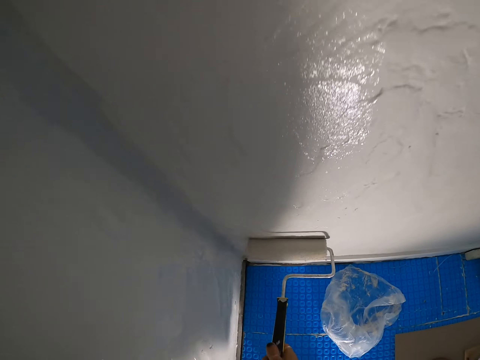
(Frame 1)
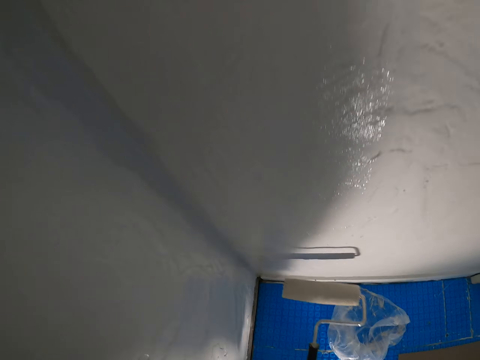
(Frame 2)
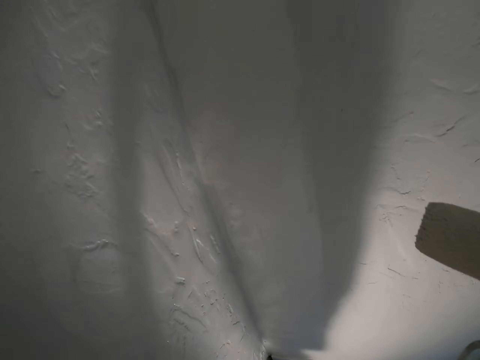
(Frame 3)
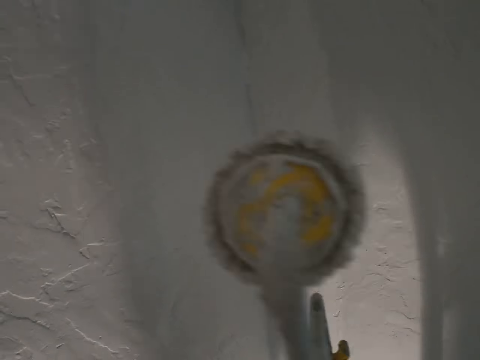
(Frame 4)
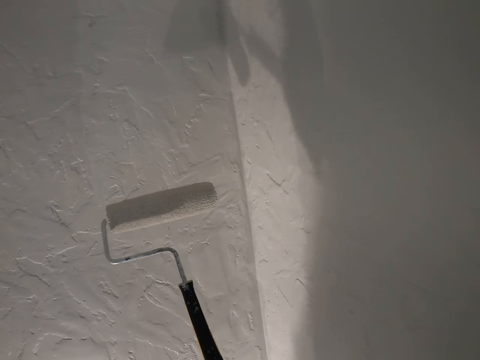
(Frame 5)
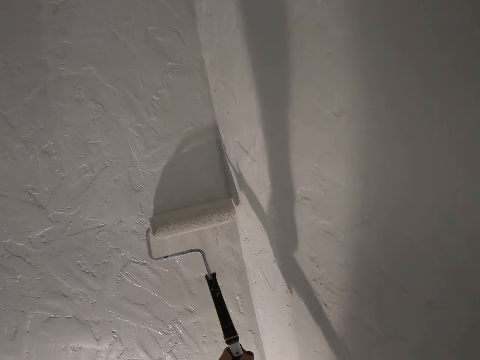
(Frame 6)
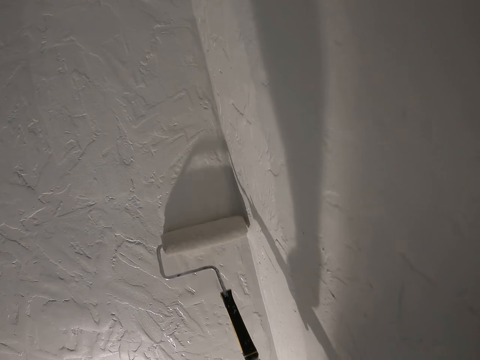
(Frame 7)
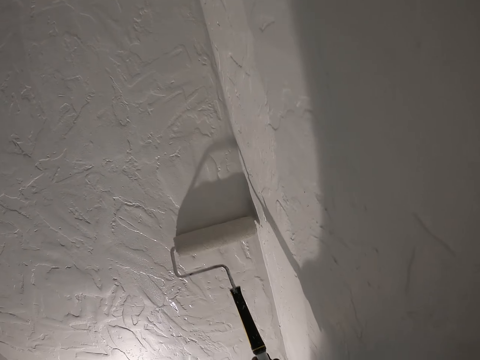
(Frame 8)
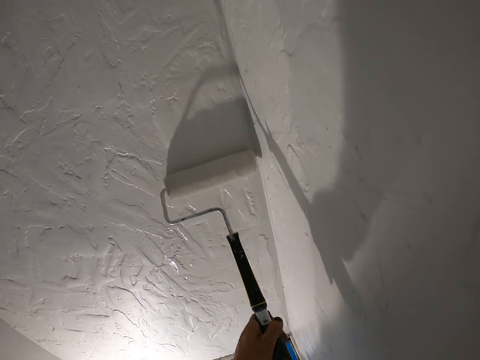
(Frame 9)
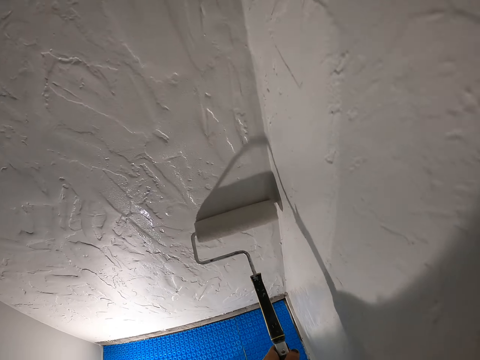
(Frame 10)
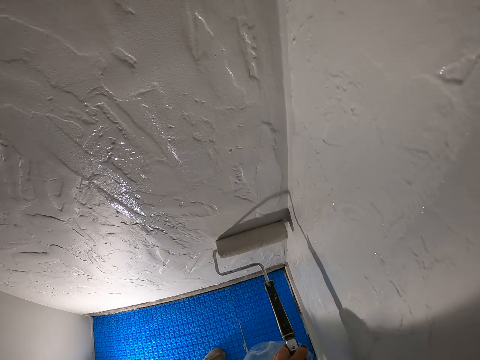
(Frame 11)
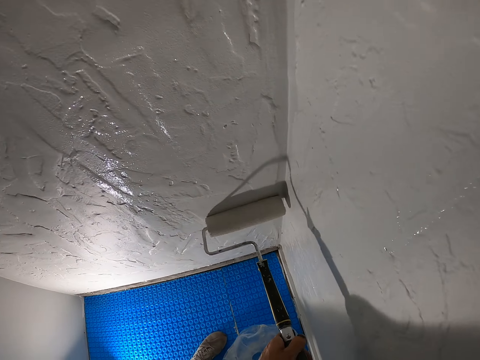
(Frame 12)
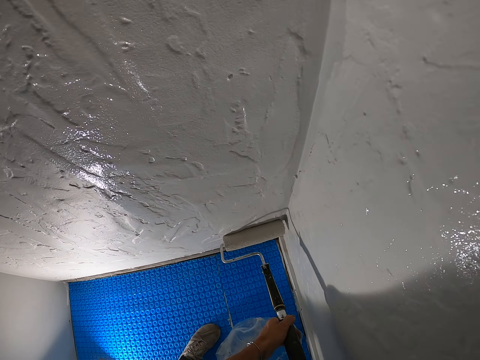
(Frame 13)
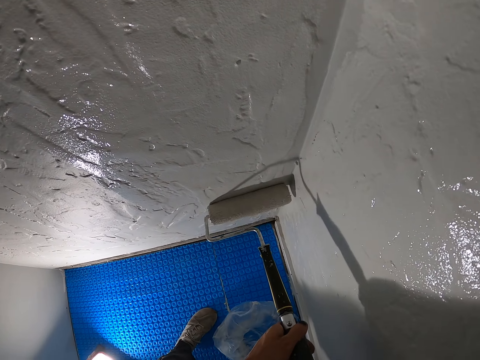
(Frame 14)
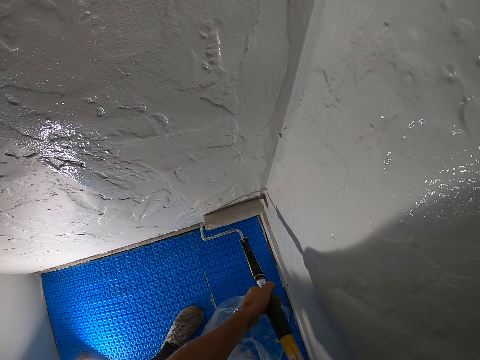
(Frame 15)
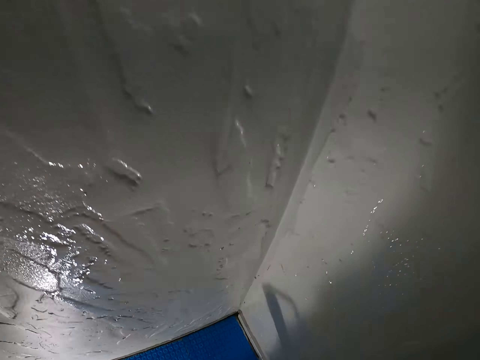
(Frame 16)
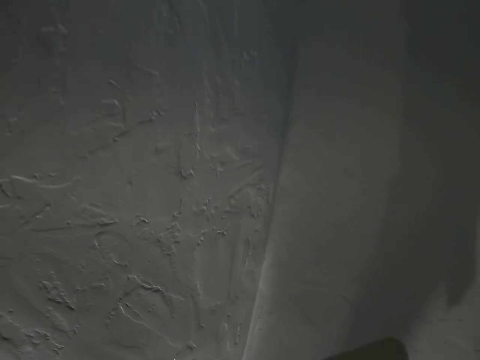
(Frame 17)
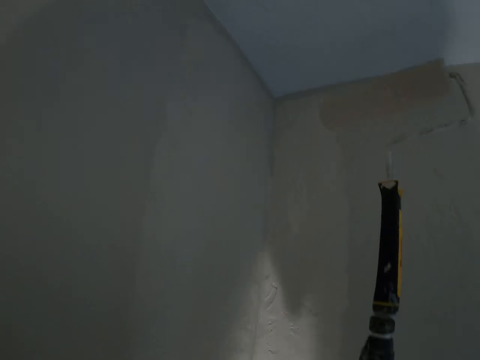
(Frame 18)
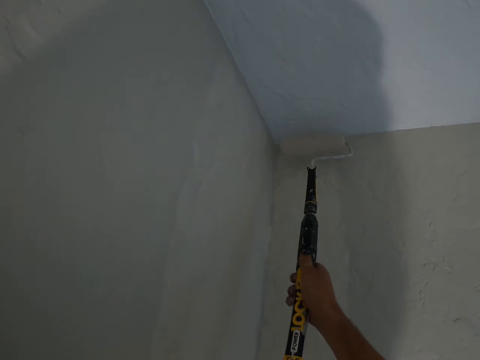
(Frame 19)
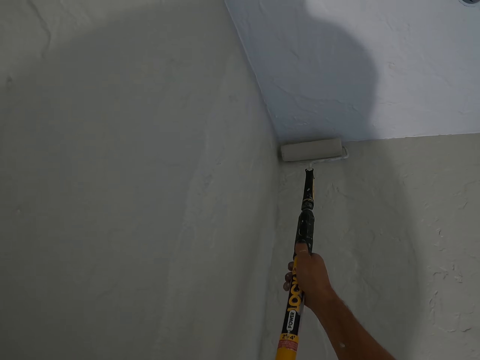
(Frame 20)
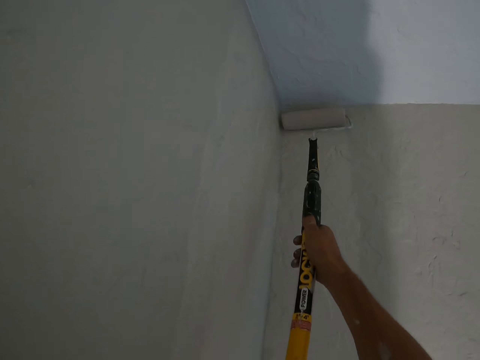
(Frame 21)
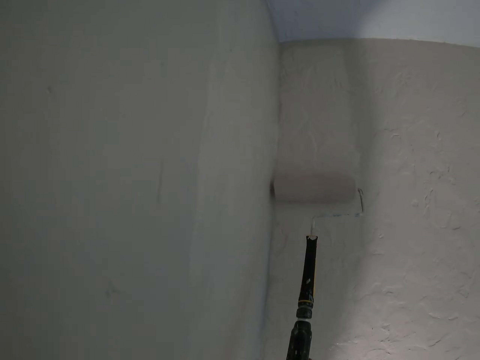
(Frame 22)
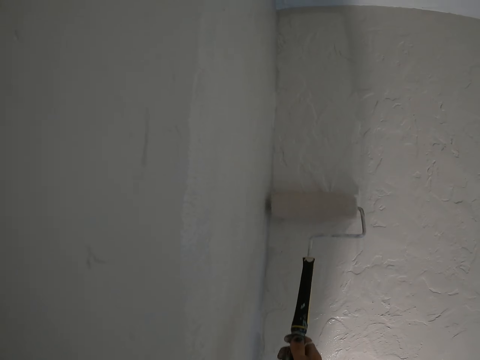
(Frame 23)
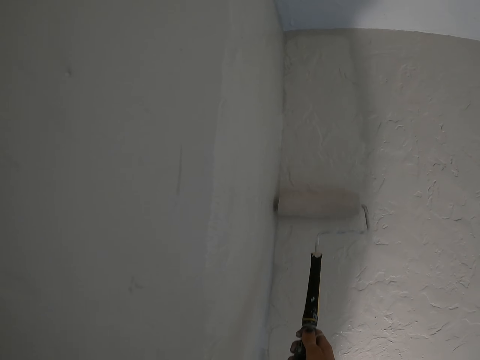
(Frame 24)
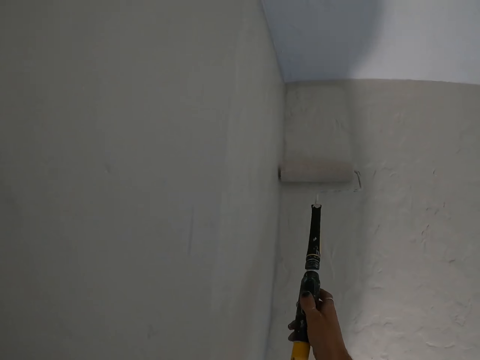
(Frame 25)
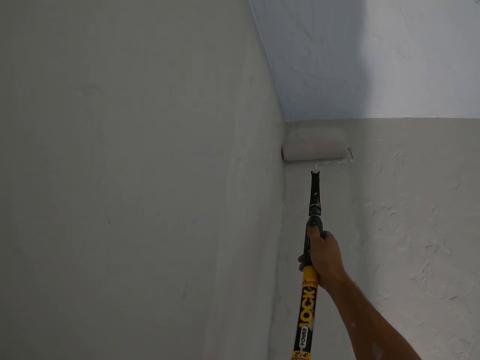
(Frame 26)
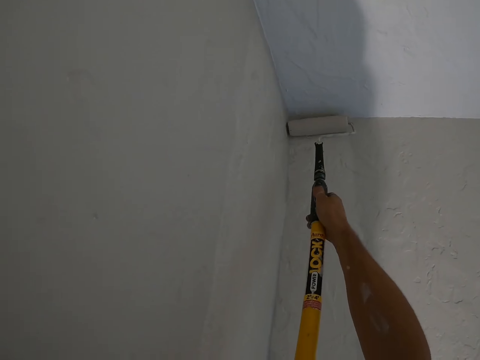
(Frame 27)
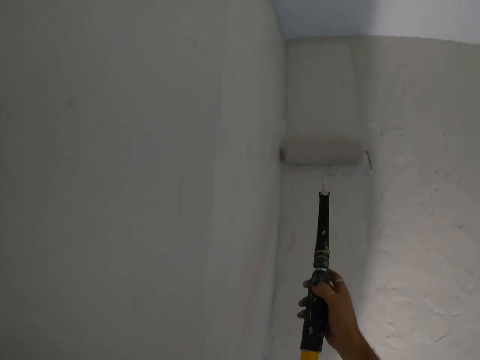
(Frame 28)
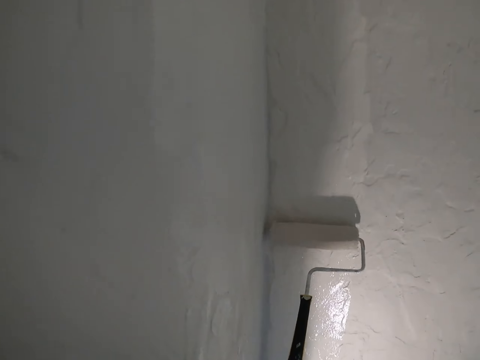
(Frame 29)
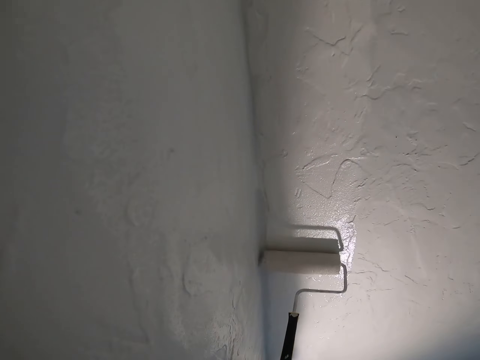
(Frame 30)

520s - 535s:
The camera wearer uplifts a roller. They paint a wall with the painting roller. They turn around. They paint the wall. They look at the wall.

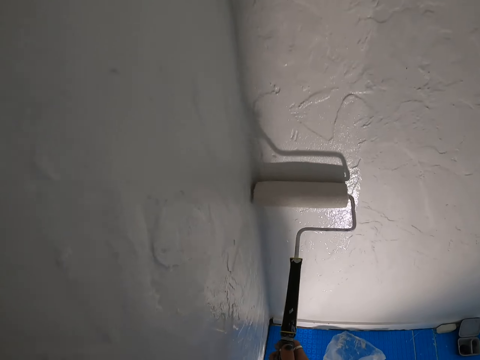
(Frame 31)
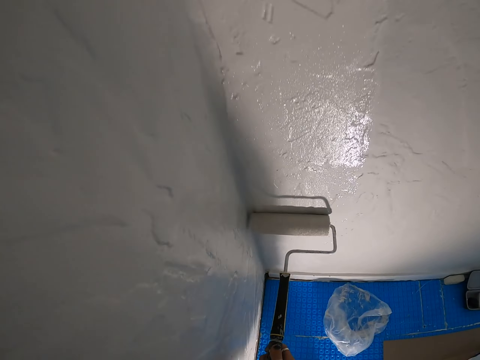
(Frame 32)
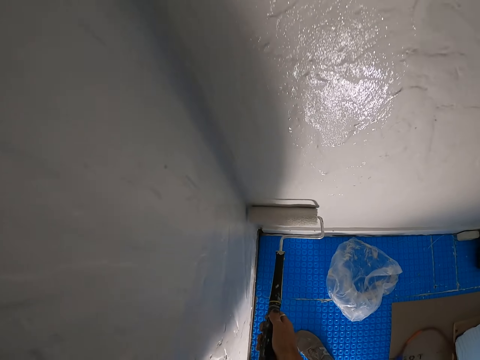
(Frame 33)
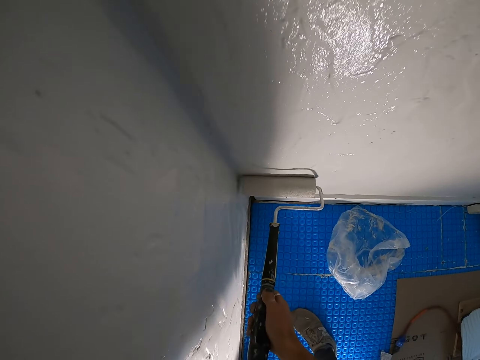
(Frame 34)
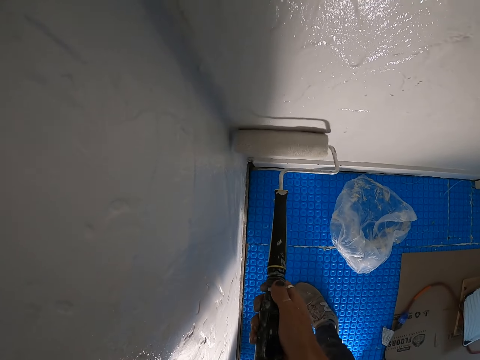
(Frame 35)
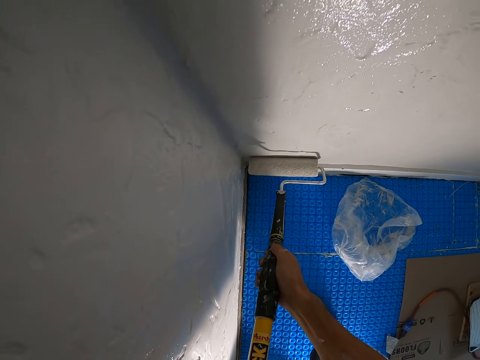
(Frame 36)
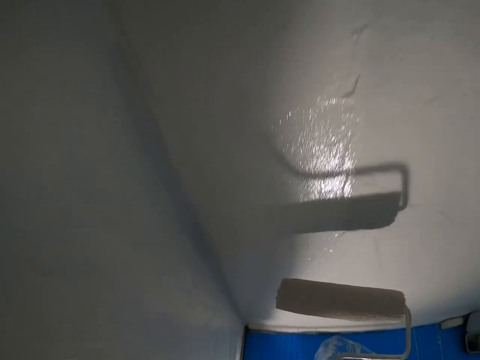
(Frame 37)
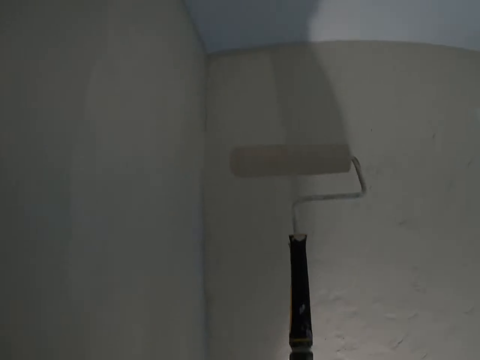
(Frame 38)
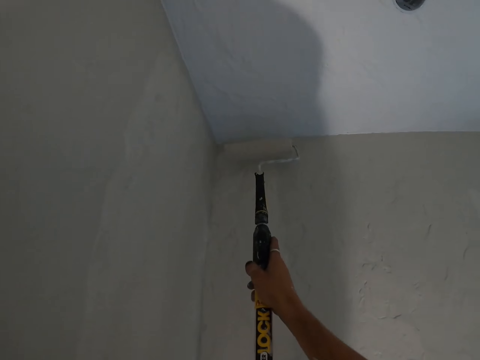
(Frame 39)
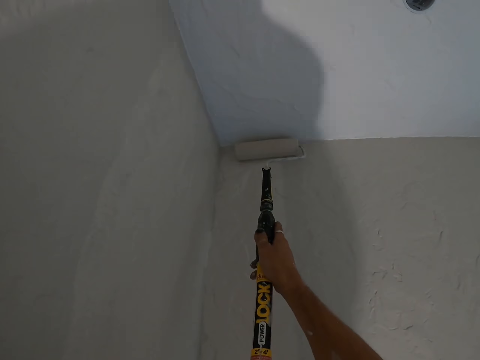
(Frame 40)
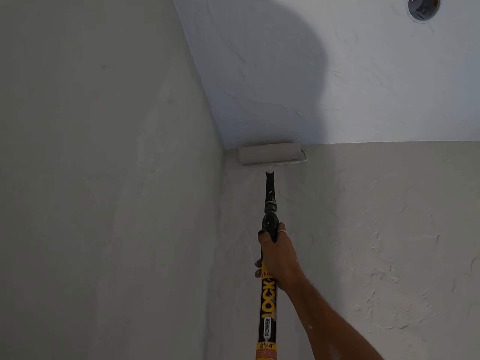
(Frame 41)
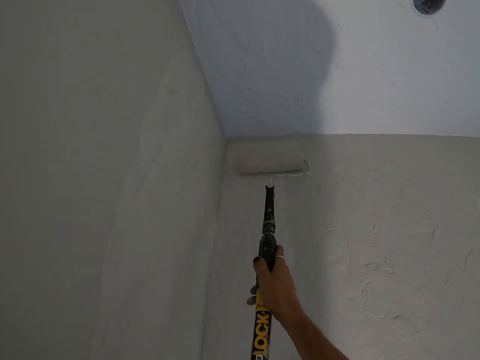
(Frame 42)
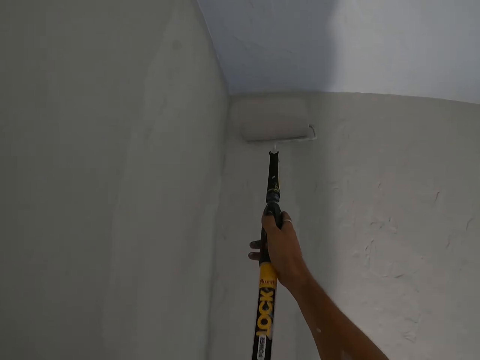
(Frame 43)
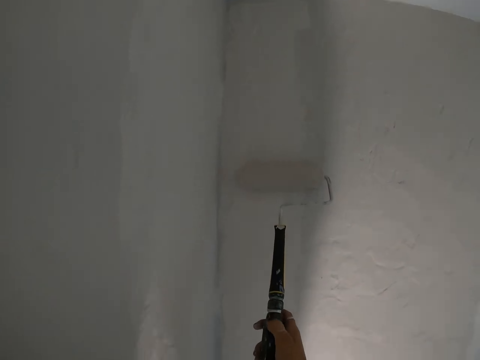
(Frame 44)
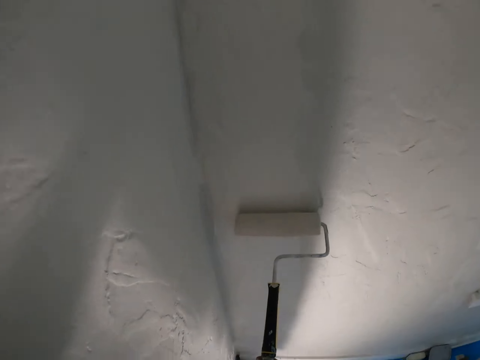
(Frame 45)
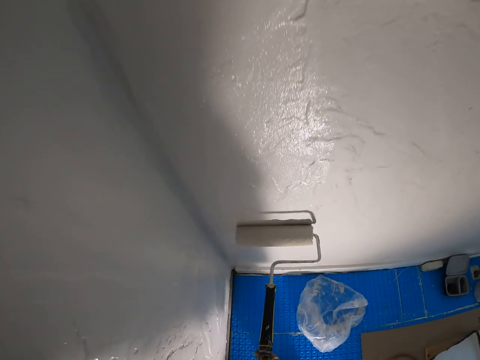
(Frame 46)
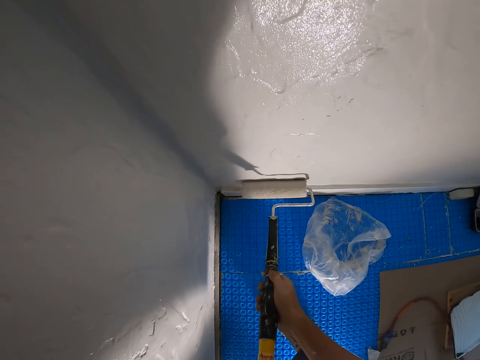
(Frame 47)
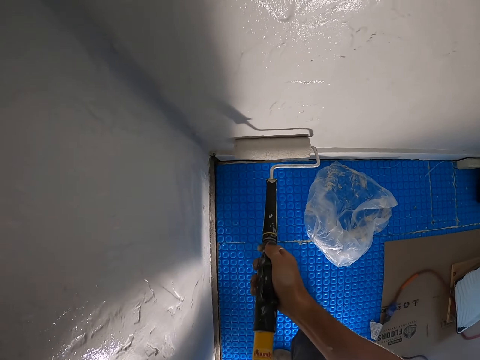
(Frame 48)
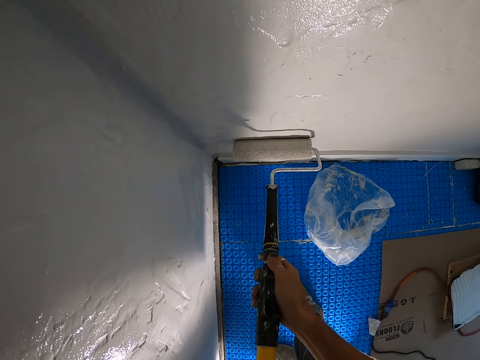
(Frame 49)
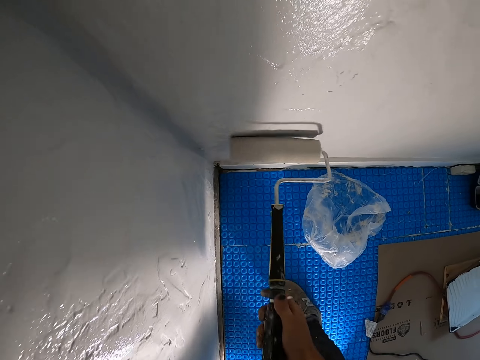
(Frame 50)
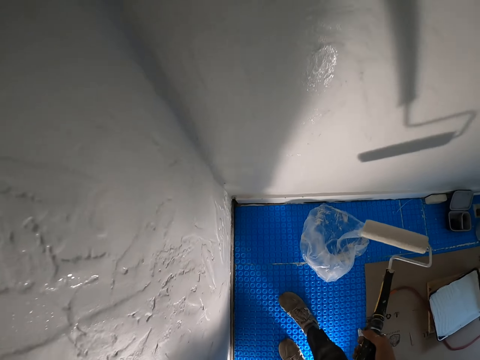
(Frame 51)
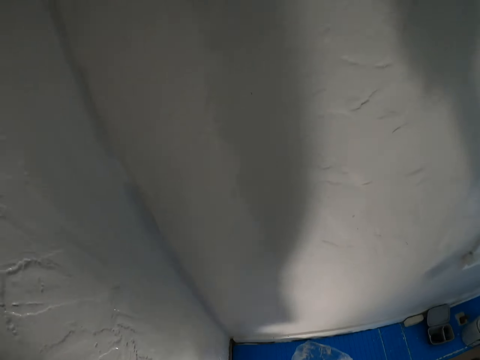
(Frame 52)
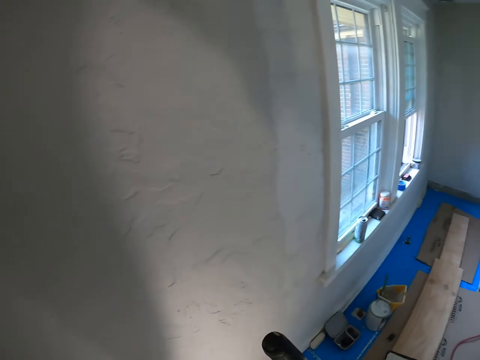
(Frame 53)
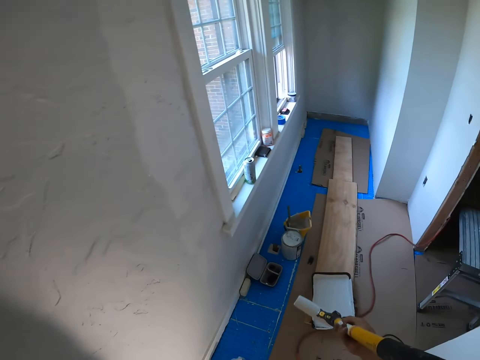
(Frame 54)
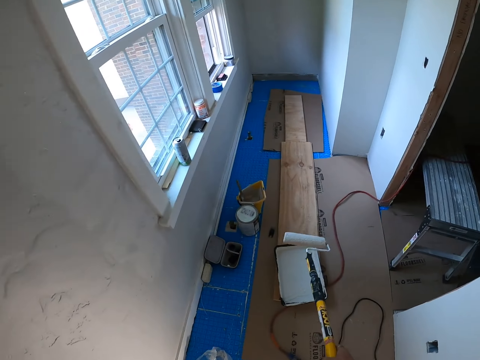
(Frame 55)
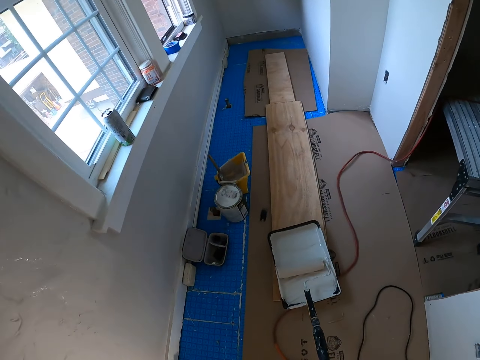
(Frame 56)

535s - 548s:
The camera wearer uplifts a roller and paints a wall. They uplift the roller. They put down the painting roller. They look around and walk a room.
